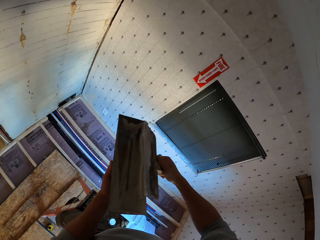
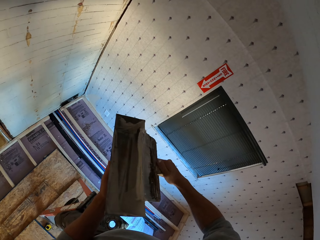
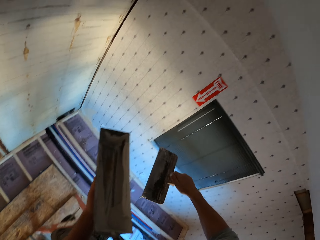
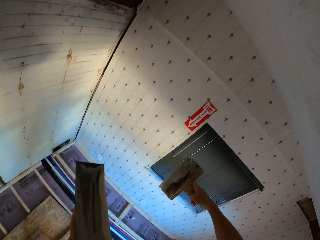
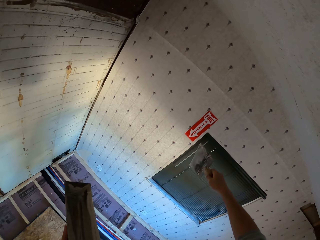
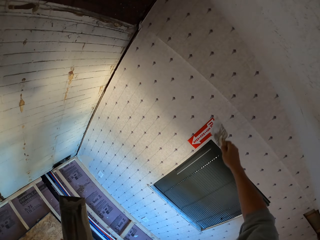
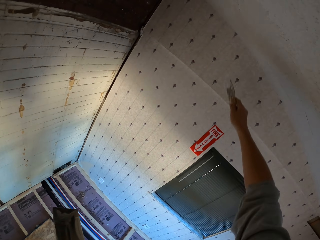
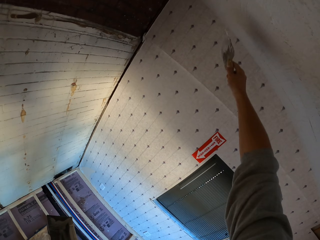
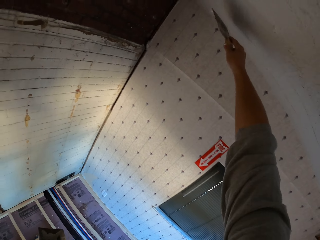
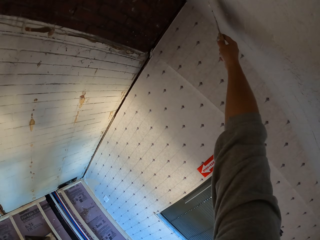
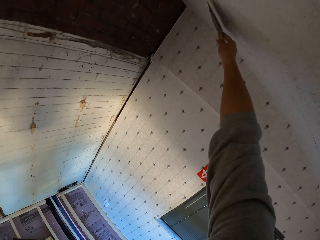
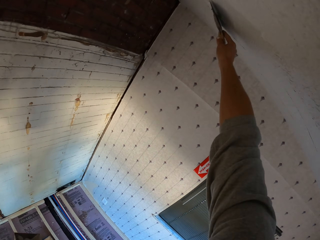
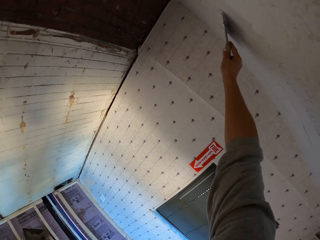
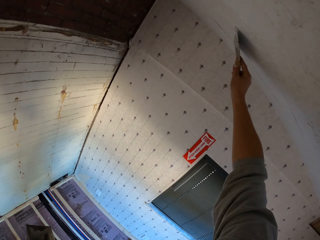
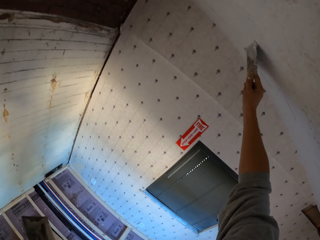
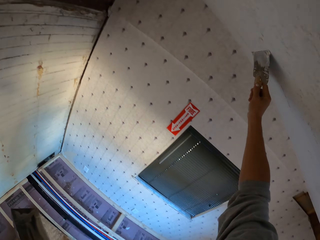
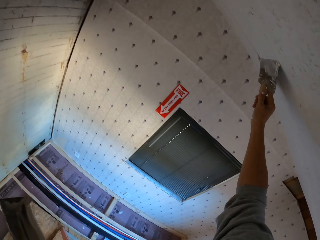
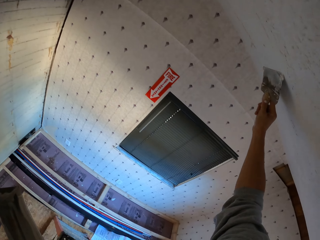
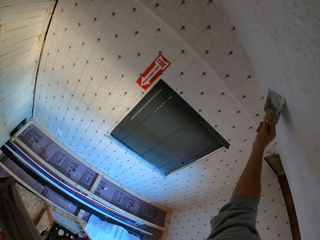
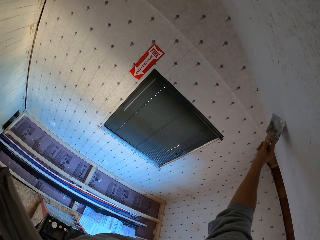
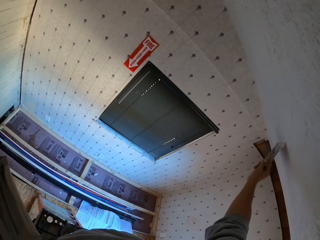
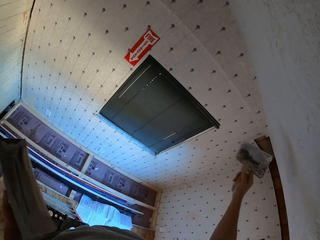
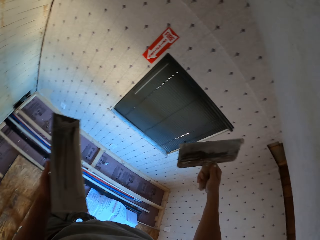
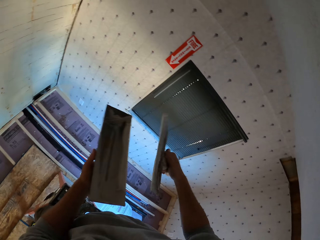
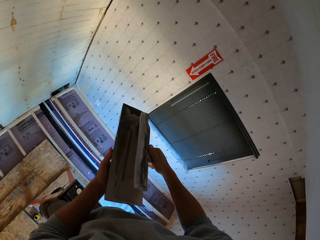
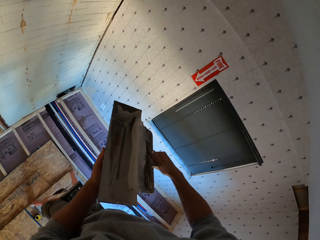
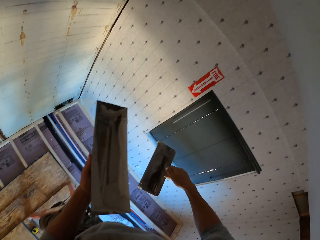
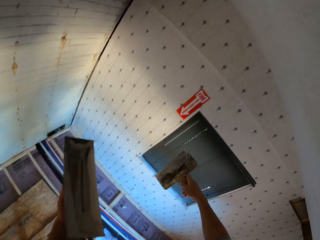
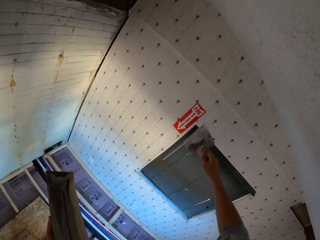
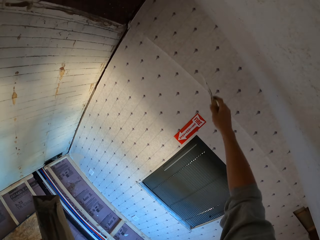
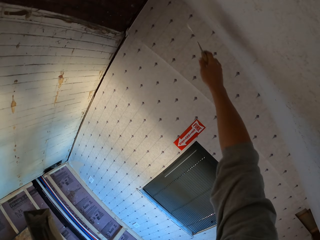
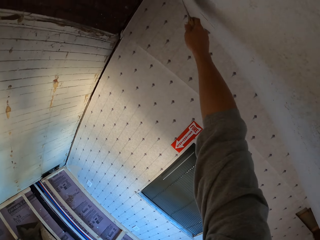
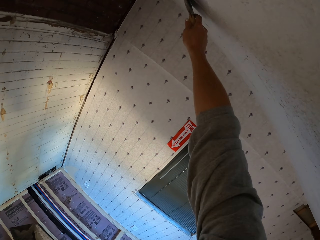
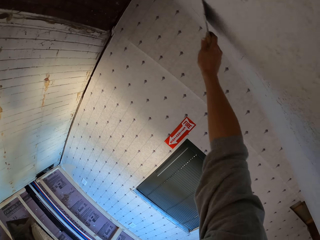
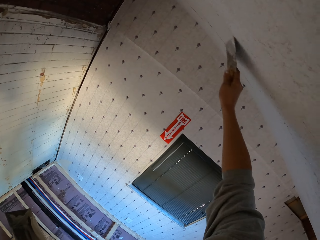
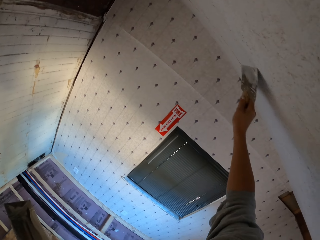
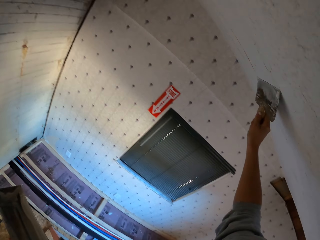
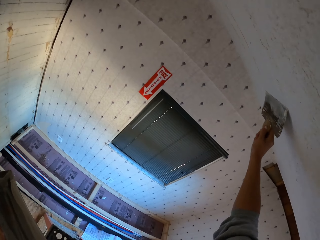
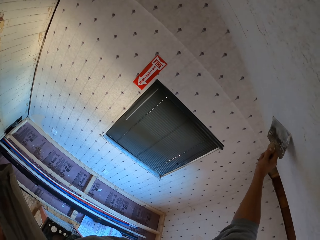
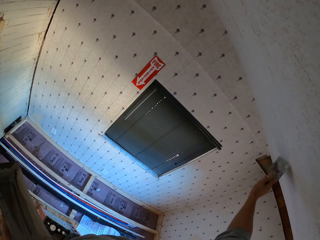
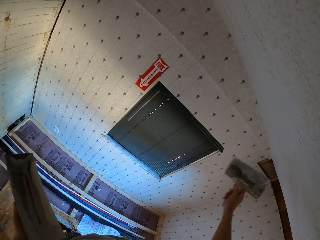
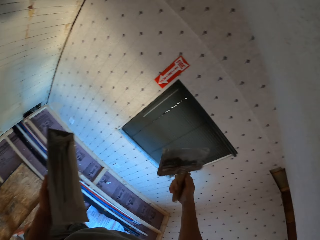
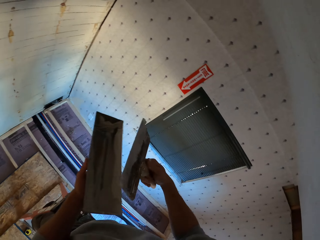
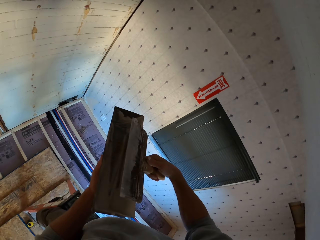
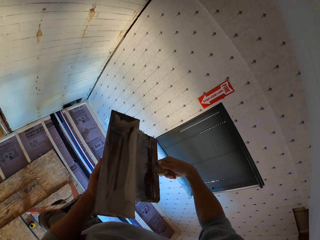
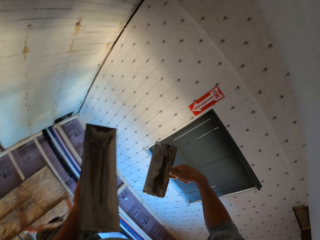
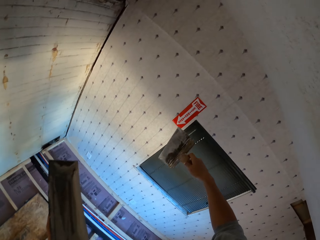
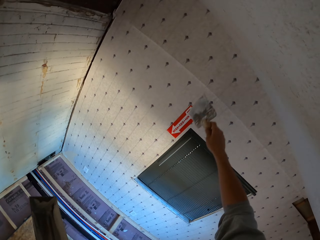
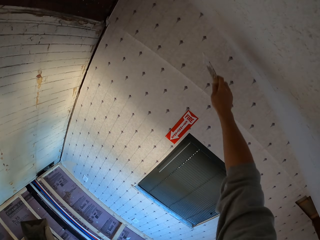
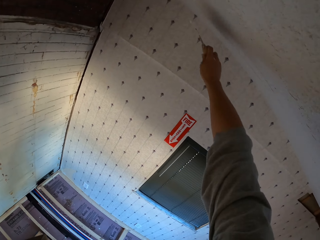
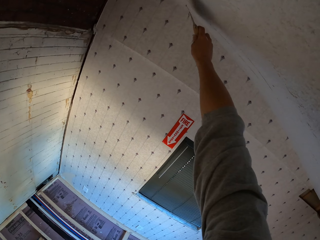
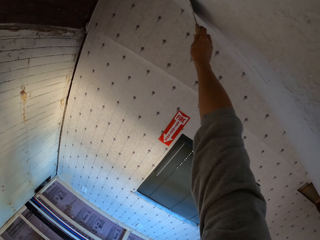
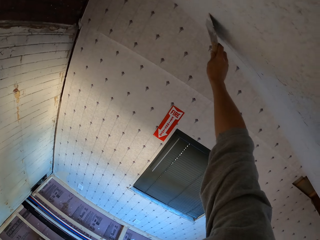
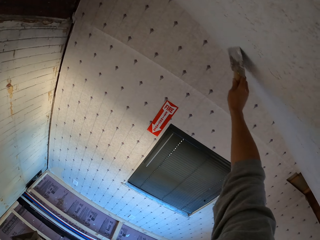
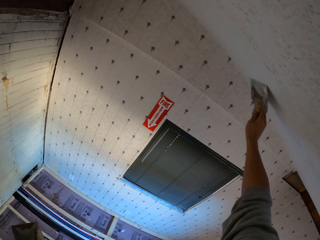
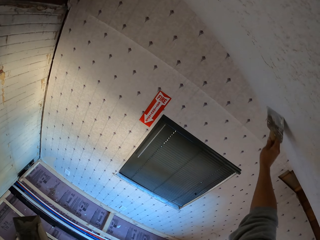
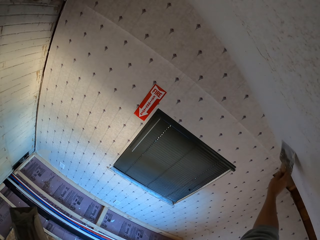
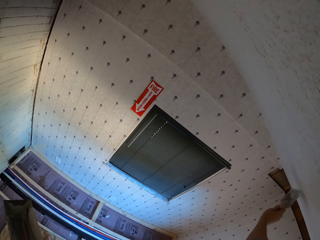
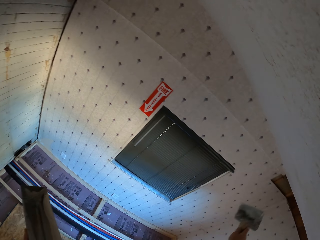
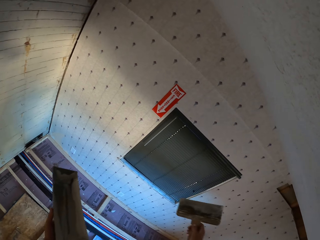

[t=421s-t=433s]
The camera wearer removes the excess paste from the trowel. They smoothen the ceiling. They smoothen the wall. They remove the excess paste from the trowel. They smoothen the ceiling.

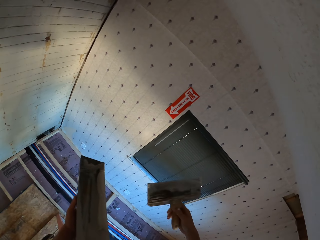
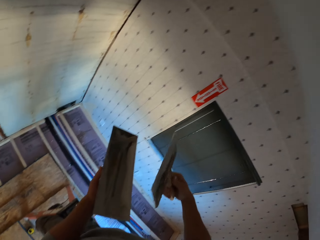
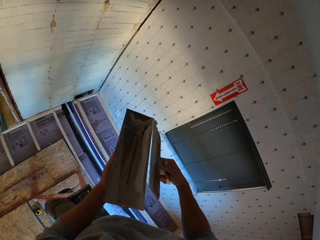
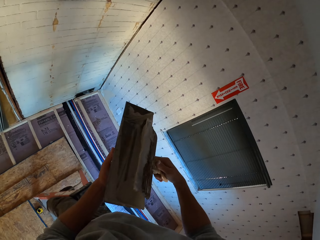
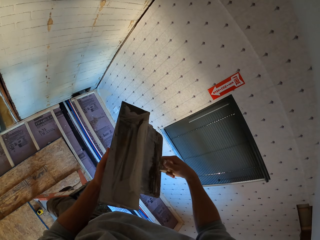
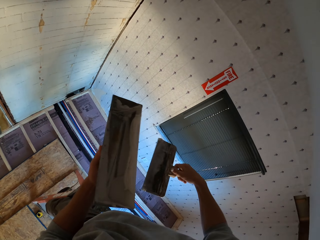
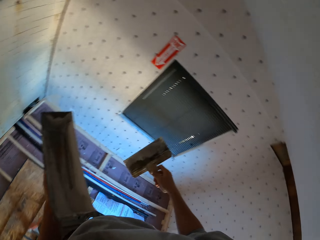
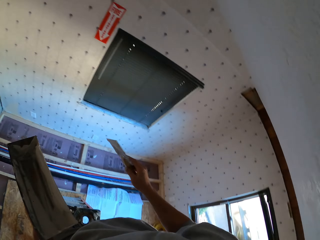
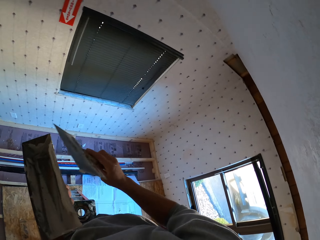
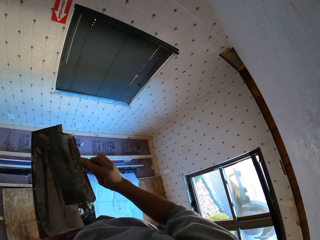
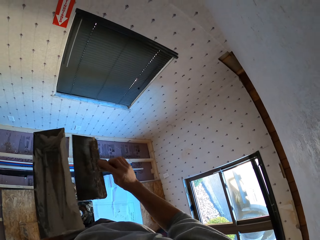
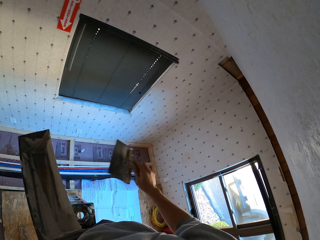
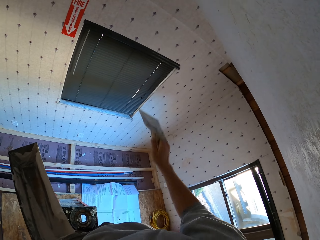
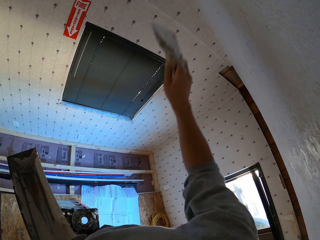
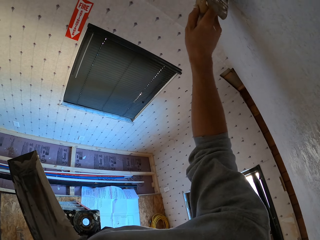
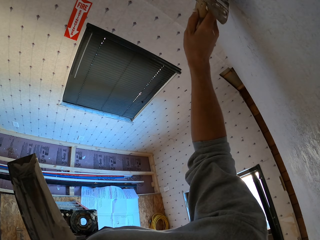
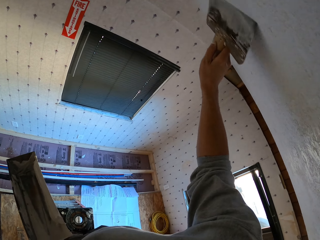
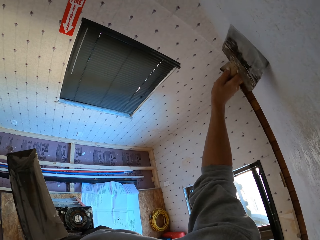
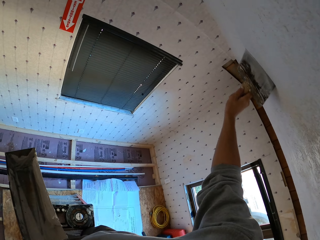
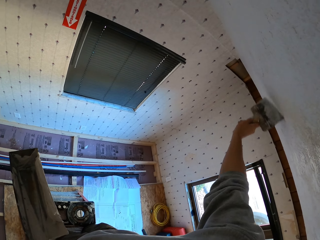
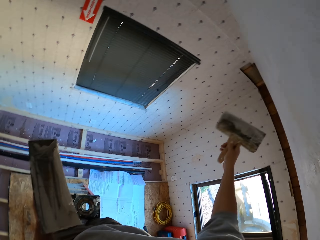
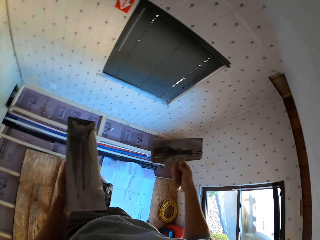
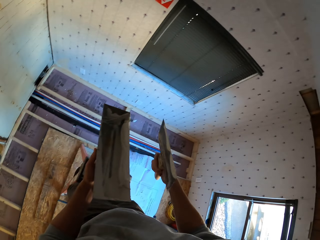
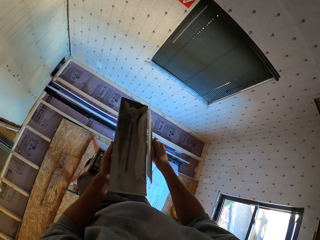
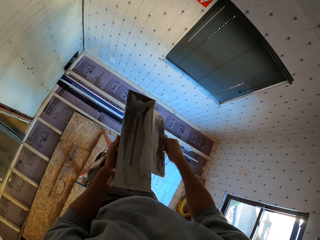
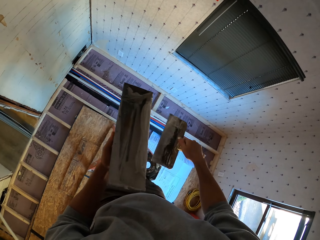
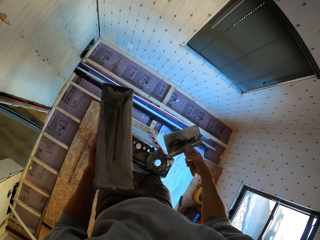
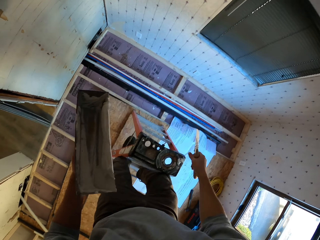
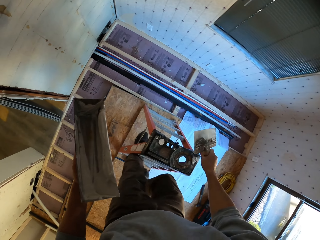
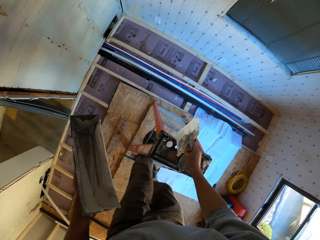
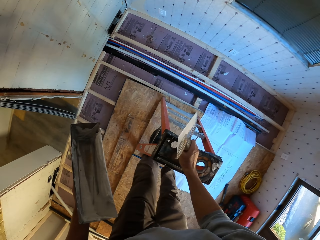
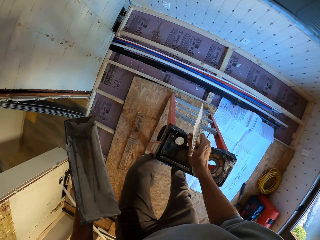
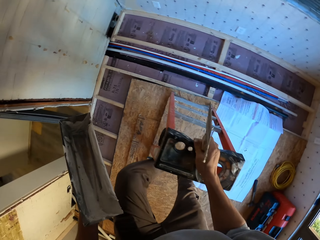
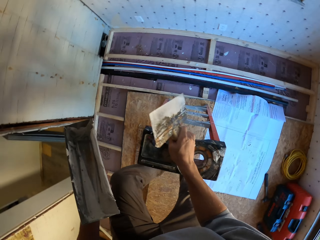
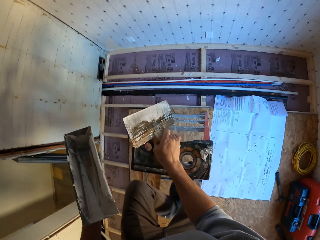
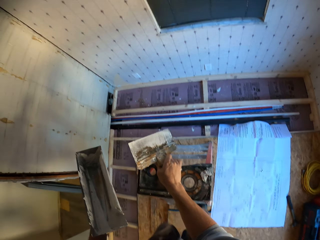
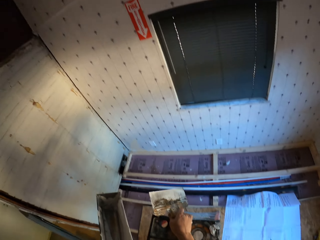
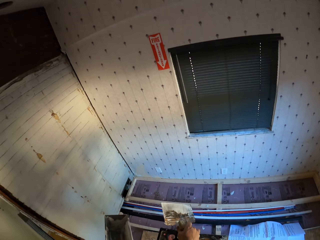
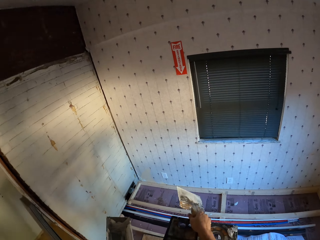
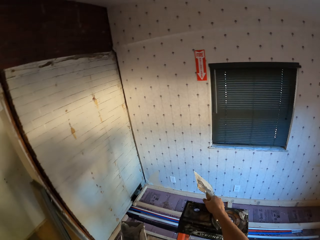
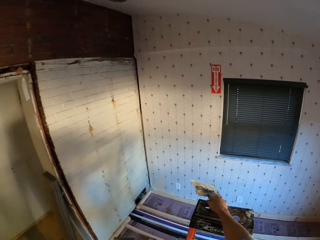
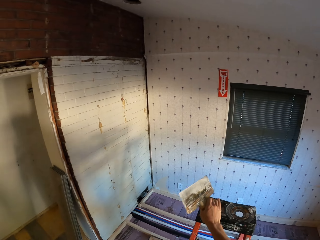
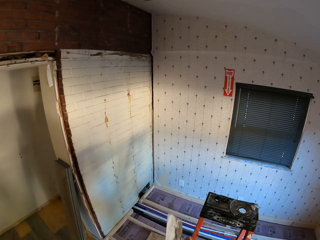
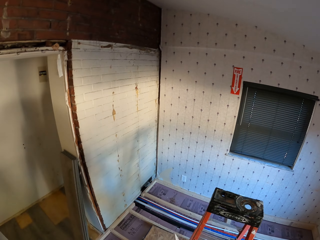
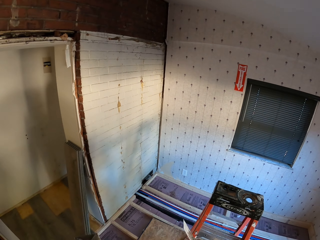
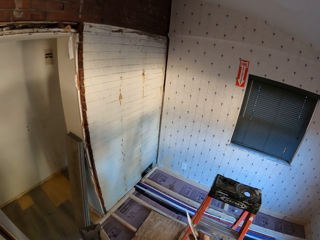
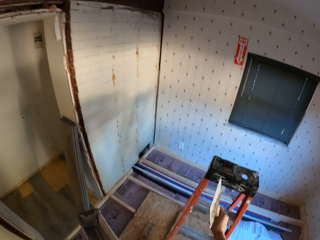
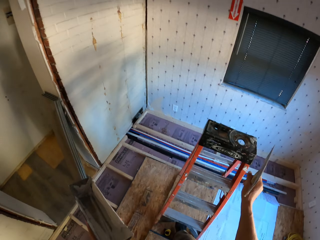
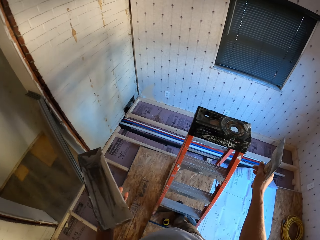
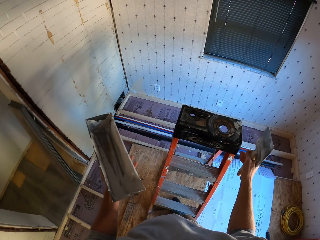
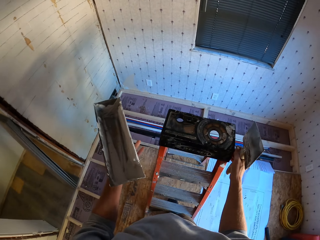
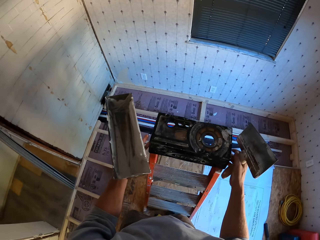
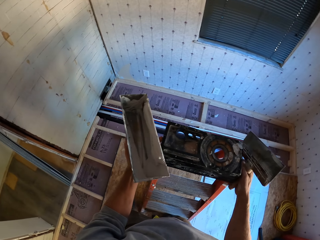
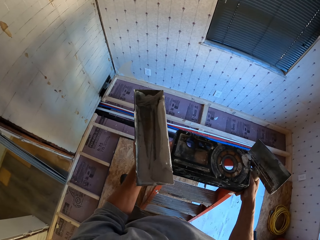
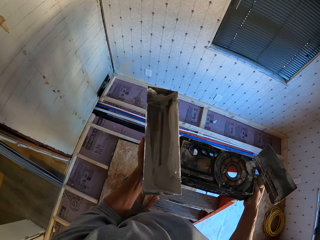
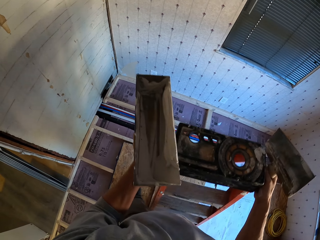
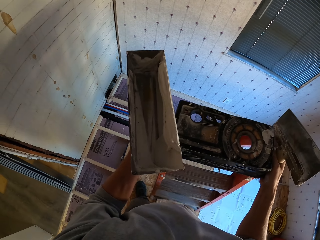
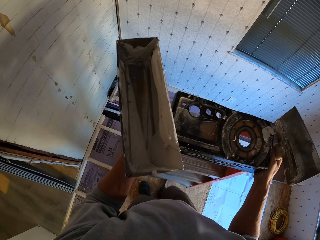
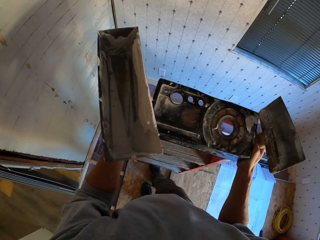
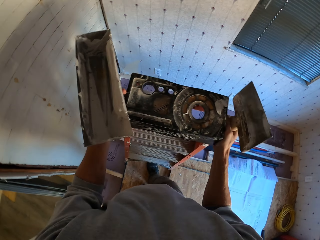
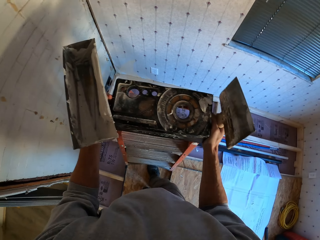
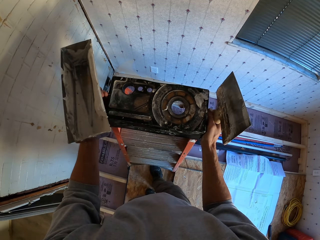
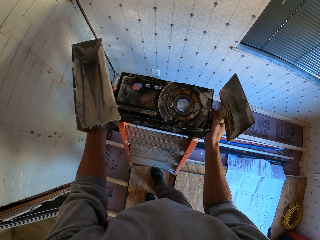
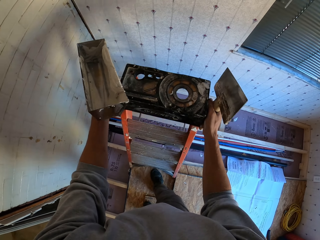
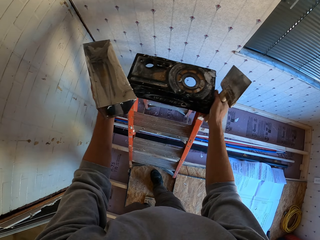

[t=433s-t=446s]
The camera wearer removes the paste from the trowel. They smoothen the ceiling. They remove the excess paste from the trowel. They climb down the ladder. They lift the ladder and move the ladder forward.
